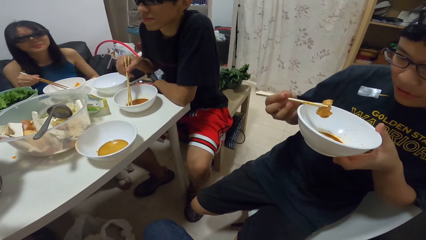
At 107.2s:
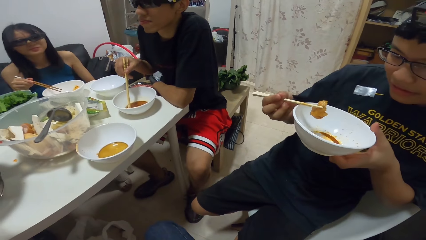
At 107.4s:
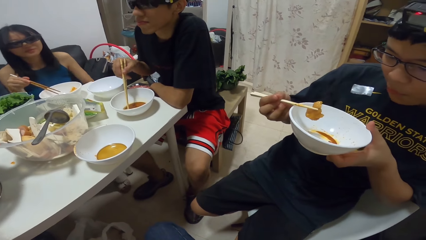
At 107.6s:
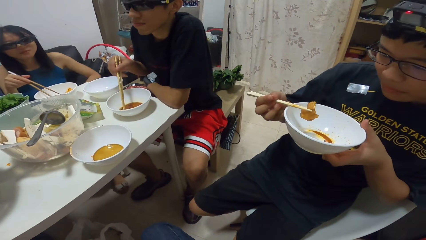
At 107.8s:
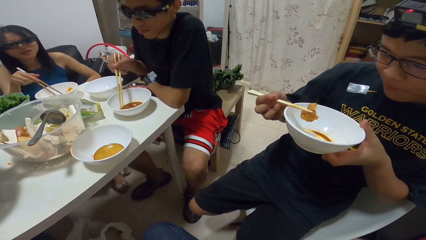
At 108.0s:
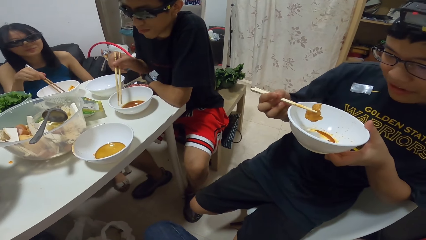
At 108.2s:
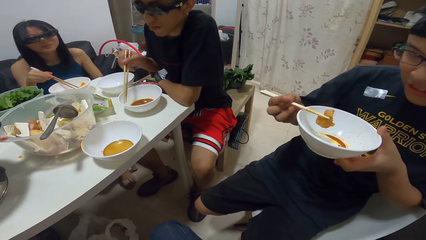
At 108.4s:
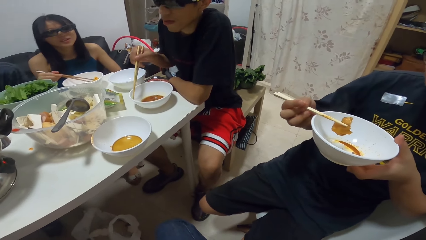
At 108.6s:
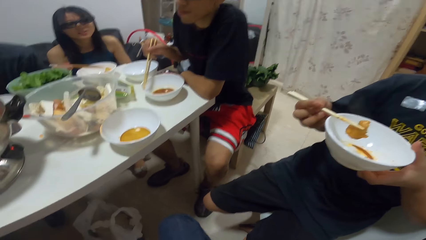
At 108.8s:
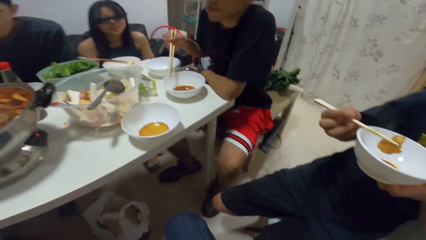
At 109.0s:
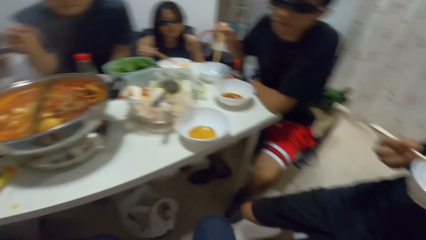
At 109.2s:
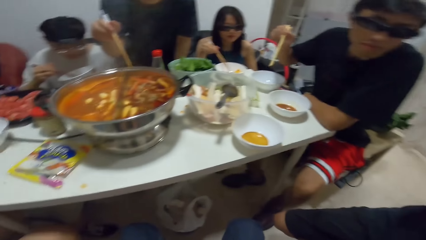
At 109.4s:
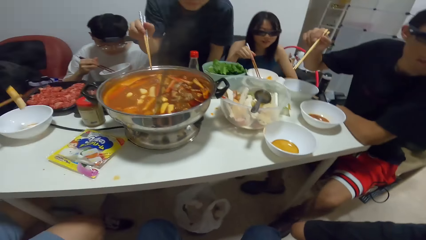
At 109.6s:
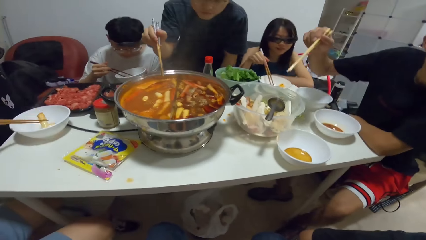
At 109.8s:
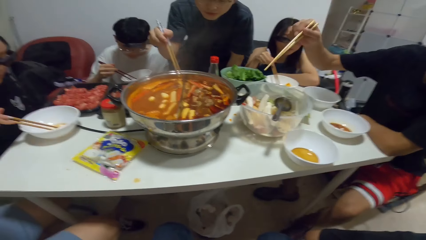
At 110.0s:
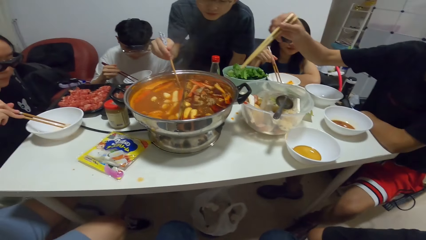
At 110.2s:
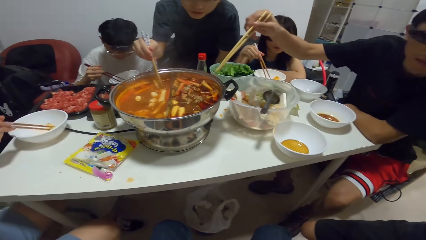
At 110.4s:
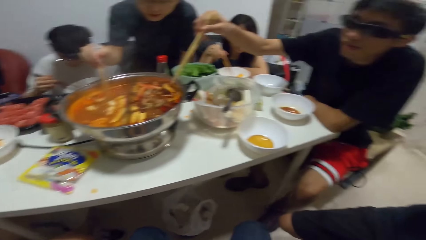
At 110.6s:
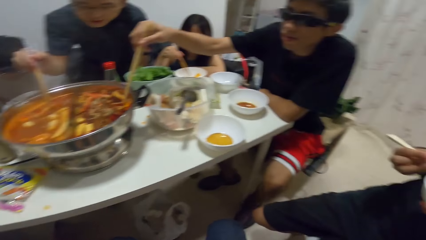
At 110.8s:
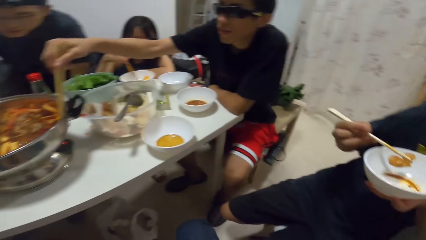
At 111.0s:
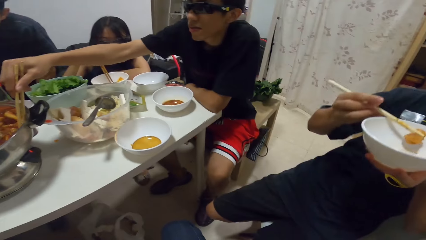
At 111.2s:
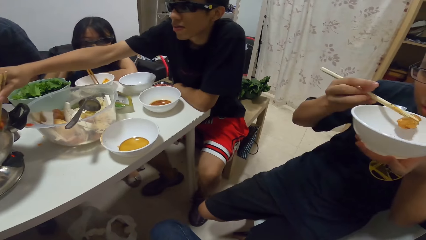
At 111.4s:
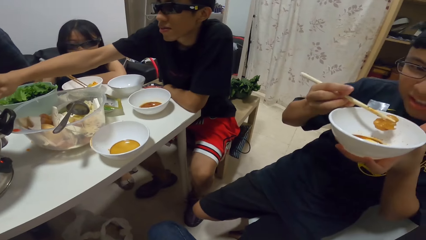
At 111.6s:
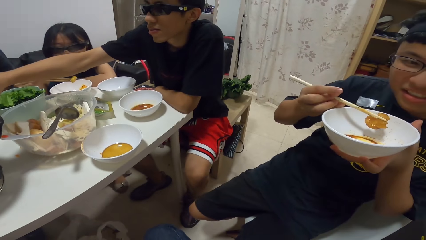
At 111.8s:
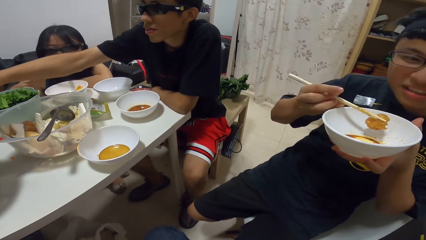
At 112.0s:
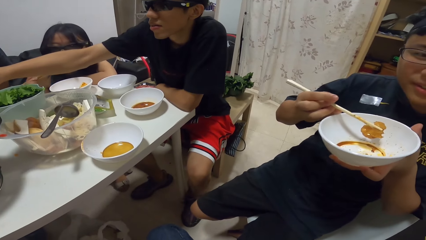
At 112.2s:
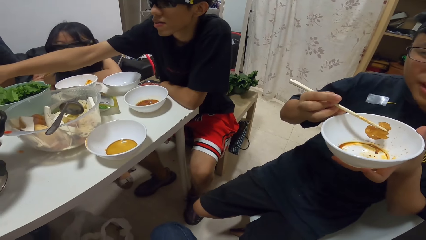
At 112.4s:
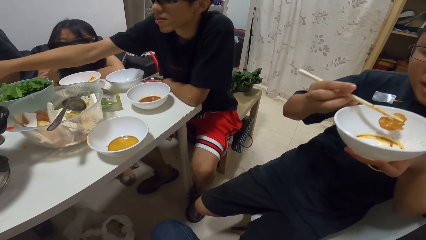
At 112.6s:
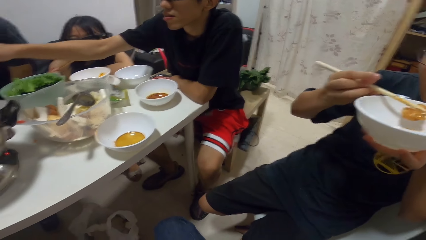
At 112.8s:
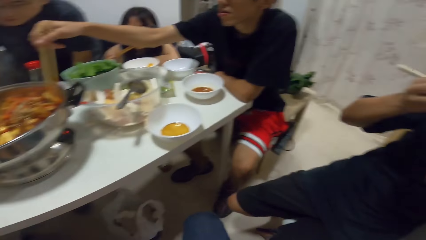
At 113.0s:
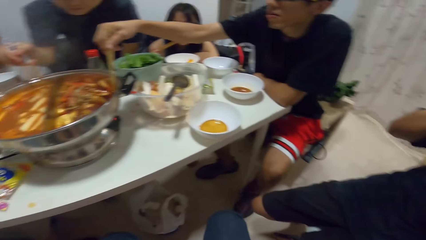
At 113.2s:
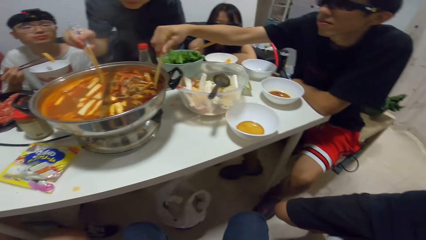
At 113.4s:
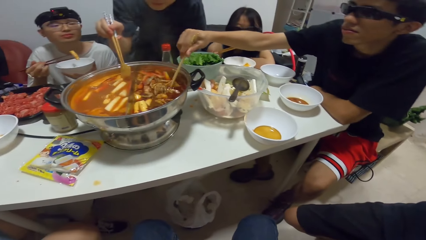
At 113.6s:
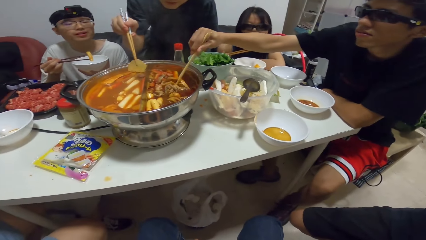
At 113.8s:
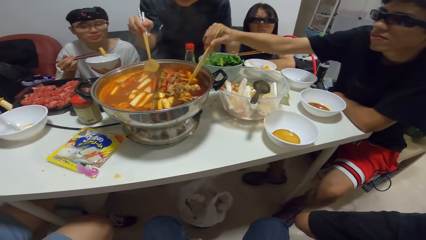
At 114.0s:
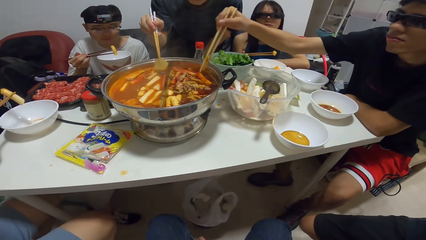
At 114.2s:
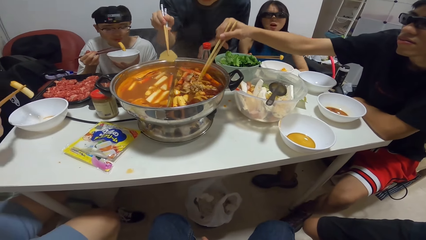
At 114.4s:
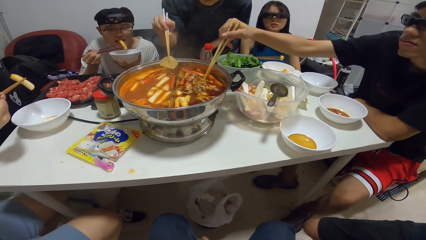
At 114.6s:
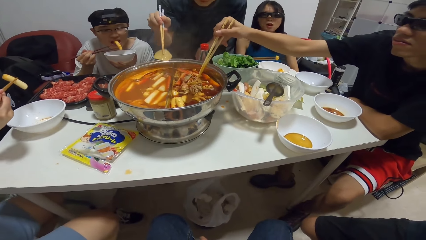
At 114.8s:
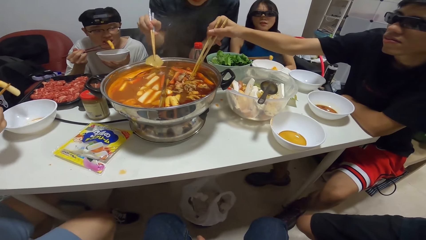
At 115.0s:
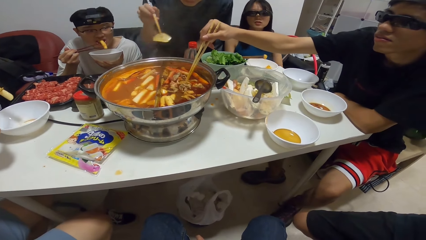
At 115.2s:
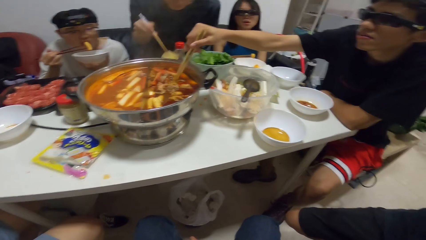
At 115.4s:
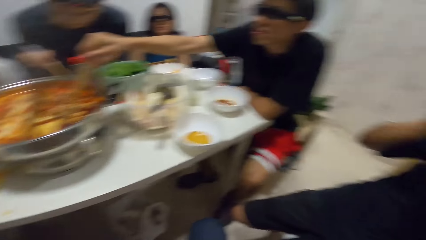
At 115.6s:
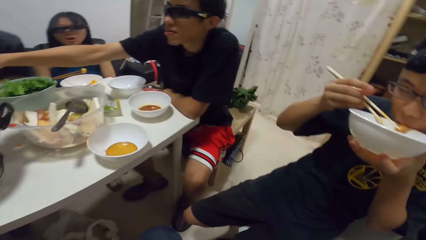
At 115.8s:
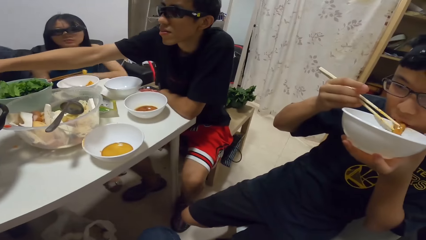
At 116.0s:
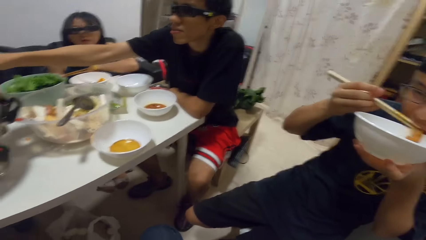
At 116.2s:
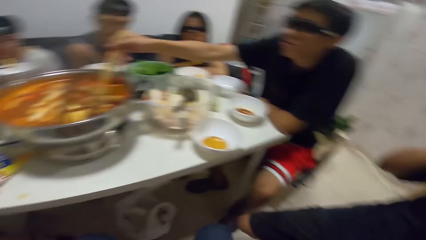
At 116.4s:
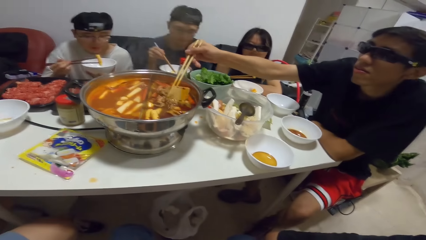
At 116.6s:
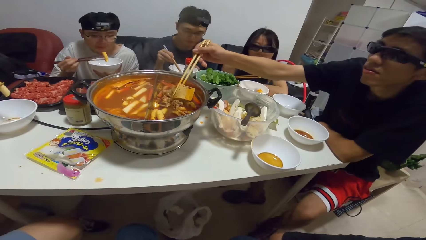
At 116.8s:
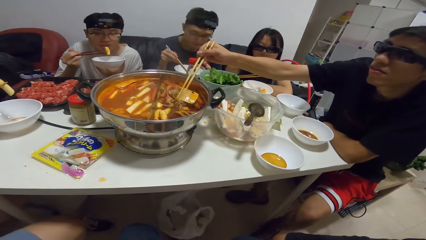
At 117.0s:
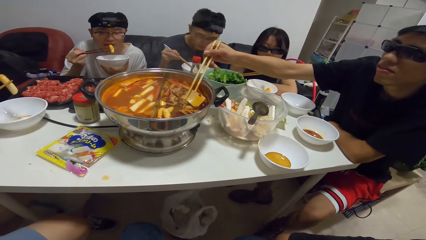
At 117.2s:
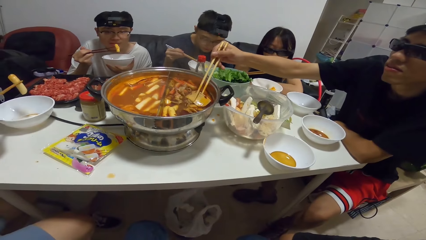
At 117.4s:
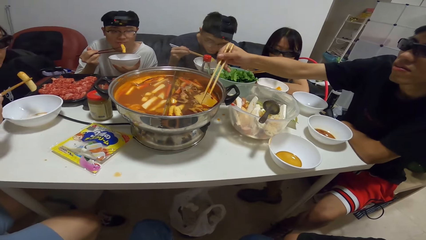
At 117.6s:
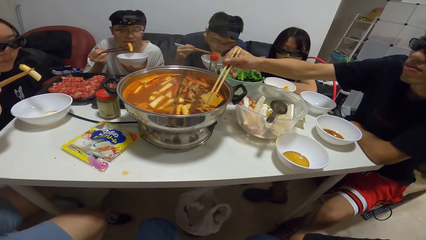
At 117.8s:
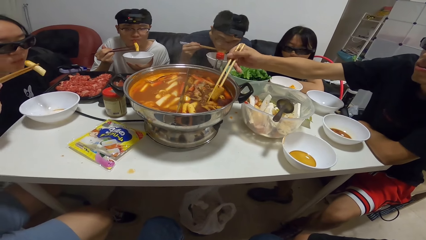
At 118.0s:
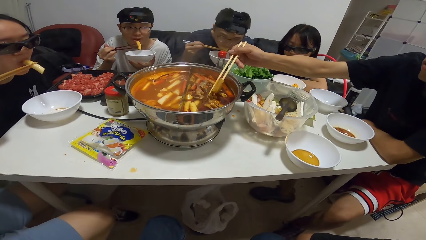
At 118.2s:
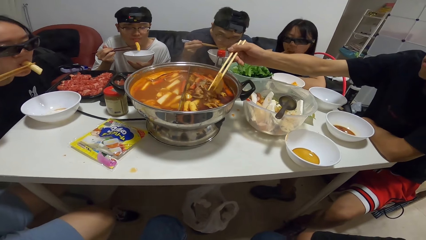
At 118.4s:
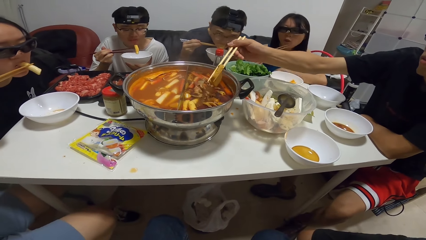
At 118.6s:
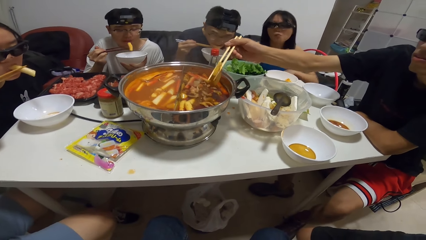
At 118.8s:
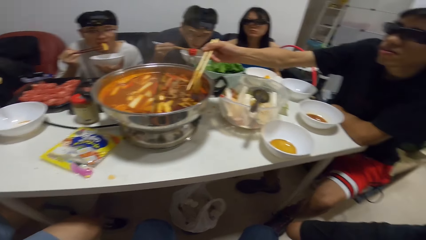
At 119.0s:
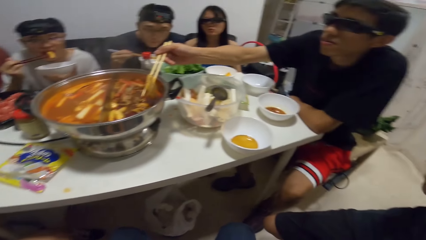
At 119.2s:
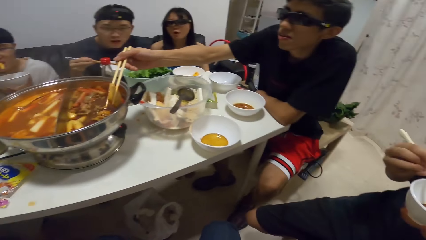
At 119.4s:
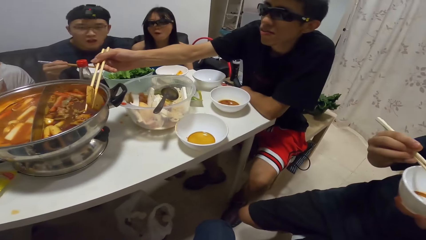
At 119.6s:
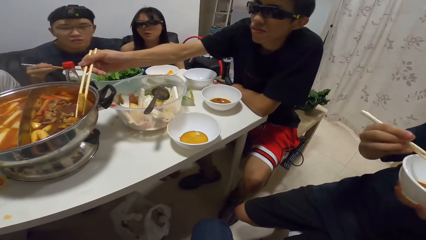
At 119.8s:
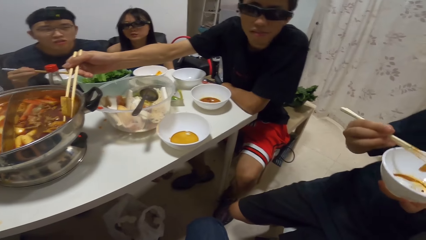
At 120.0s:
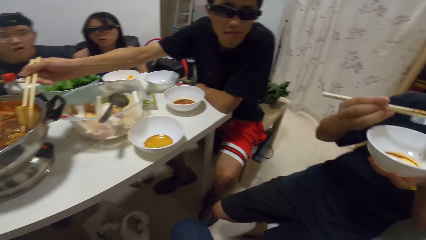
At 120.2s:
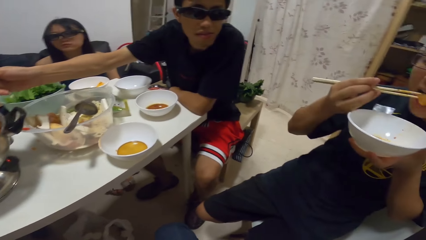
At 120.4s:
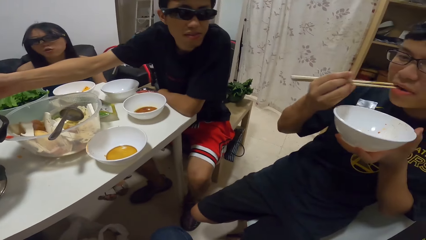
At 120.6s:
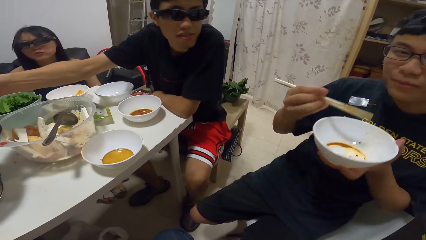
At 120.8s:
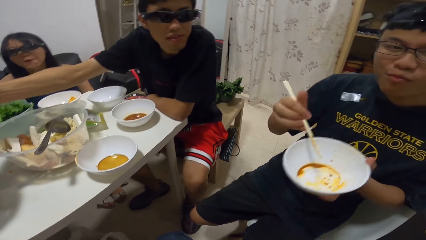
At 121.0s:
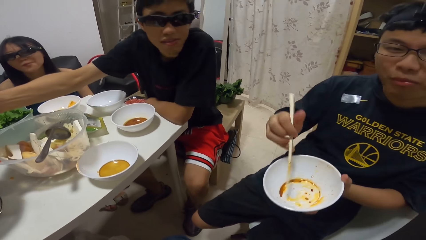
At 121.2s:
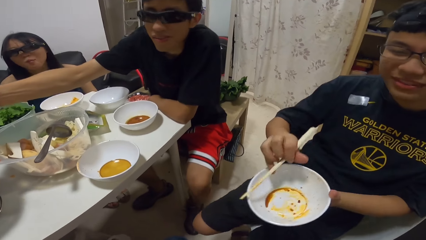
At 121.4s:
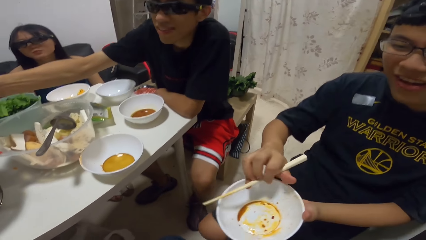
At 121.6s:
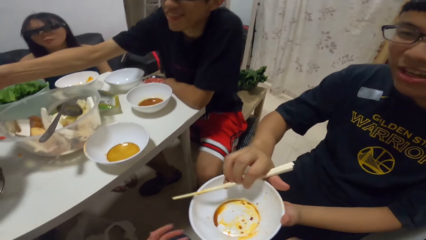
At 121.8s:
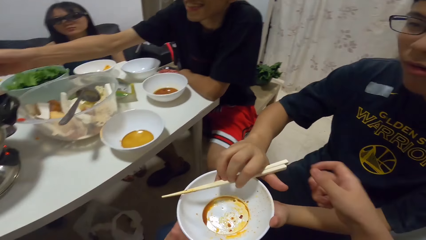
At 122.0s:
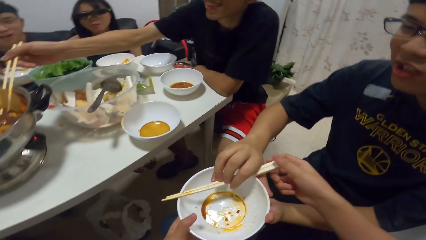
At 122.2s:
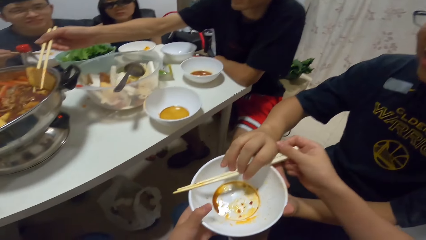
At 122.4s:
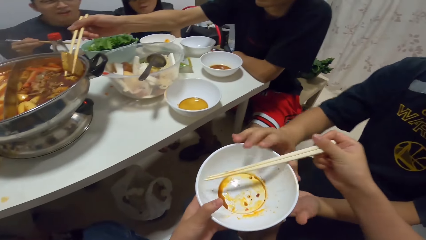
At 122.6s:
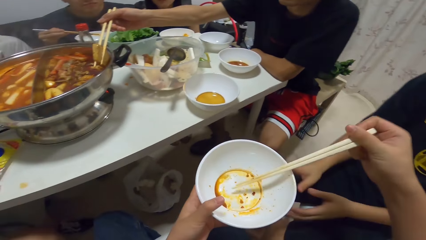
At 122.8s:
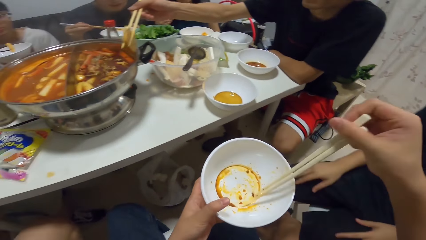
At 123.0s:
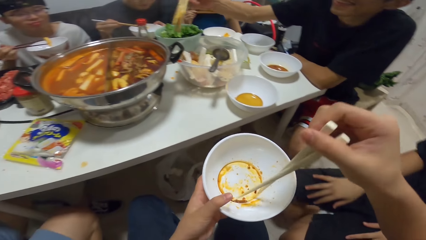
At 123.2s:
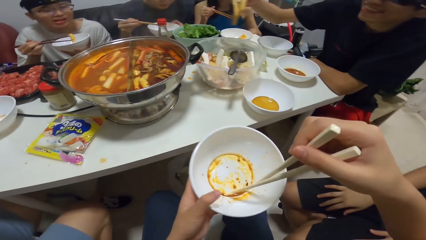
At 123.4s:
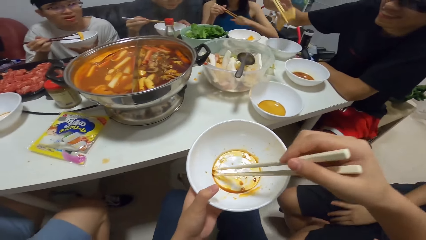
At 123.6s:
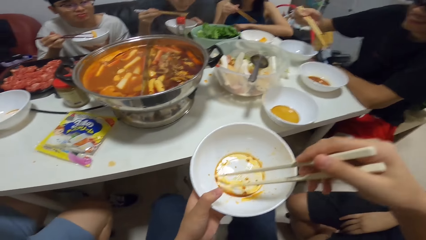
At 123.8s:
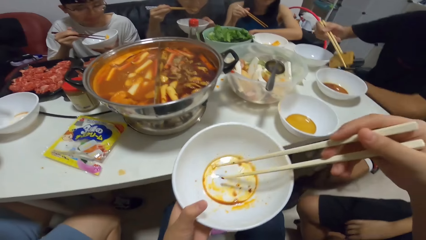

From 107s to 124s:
The camera wearer looks around. A man serves his meal from the pot with chopsticks in his right hand. Another man gives a bowl with chopsticks to the camera wearer. They receive the plate and chopsticks from the other man with both hands.
